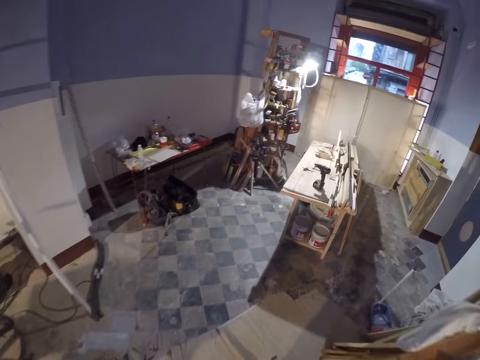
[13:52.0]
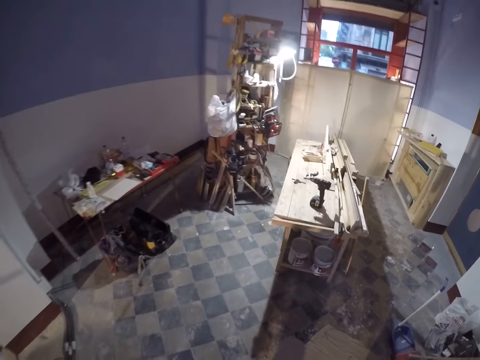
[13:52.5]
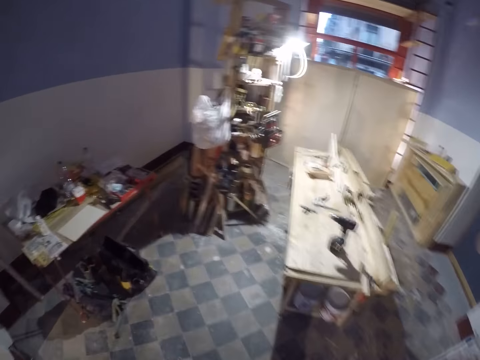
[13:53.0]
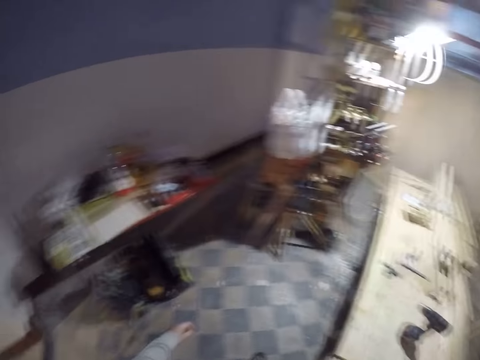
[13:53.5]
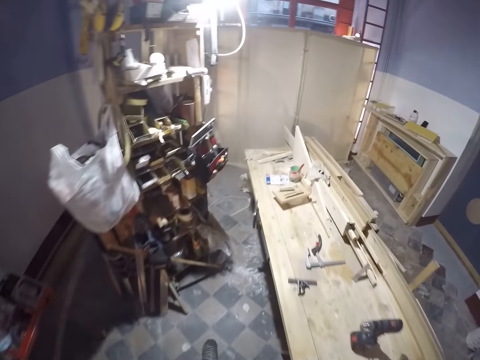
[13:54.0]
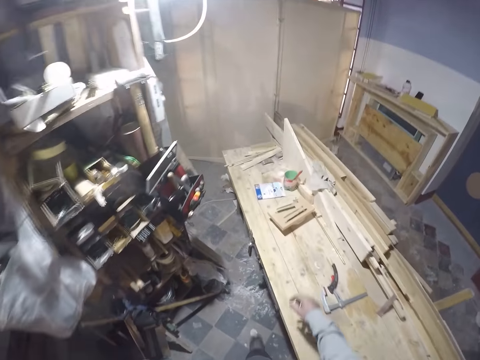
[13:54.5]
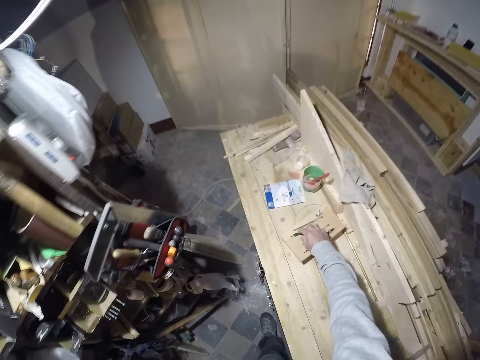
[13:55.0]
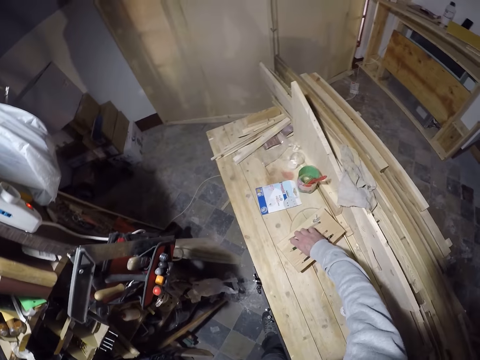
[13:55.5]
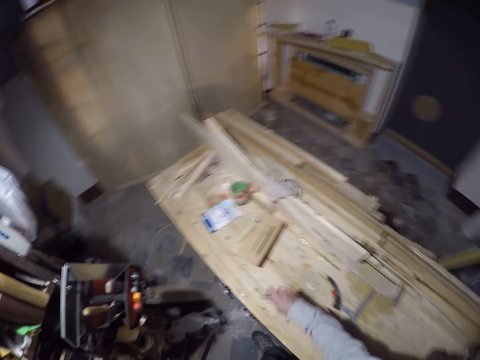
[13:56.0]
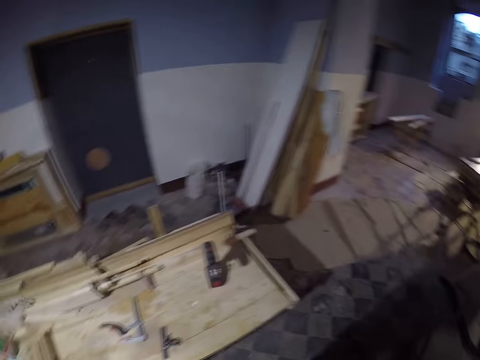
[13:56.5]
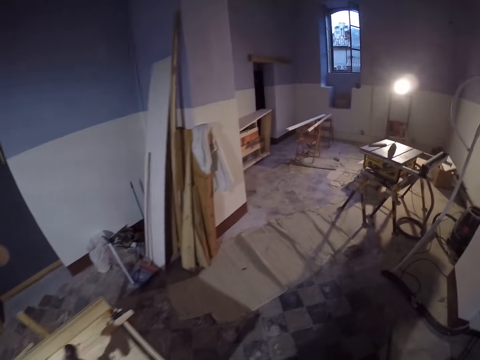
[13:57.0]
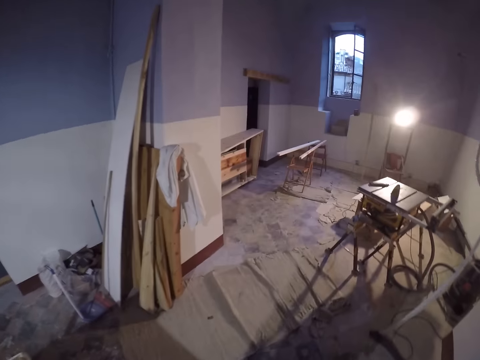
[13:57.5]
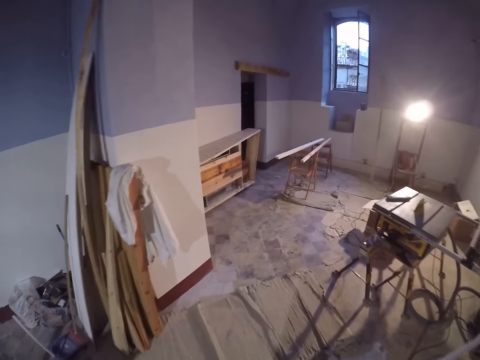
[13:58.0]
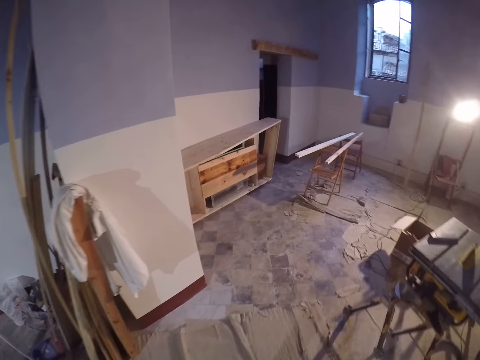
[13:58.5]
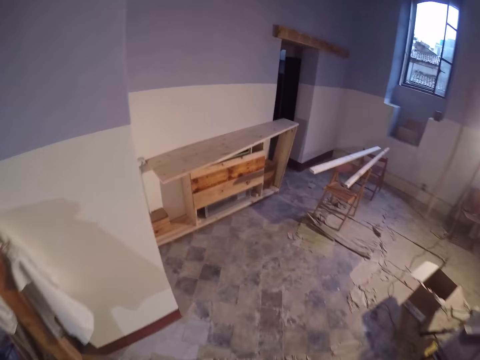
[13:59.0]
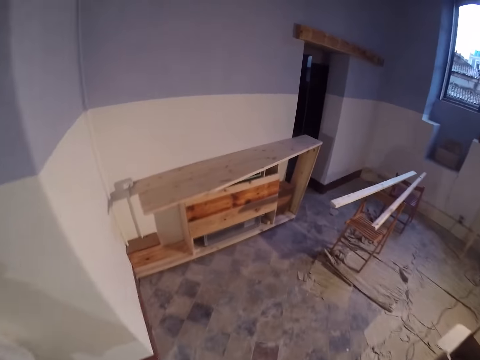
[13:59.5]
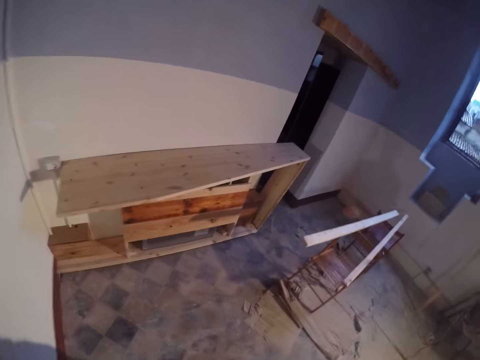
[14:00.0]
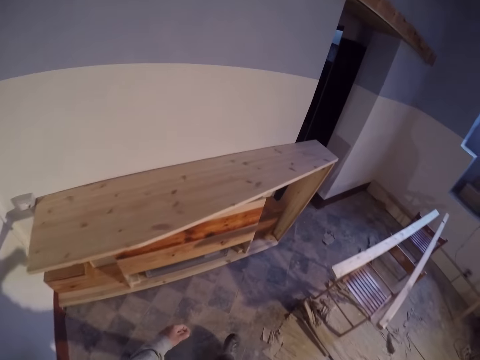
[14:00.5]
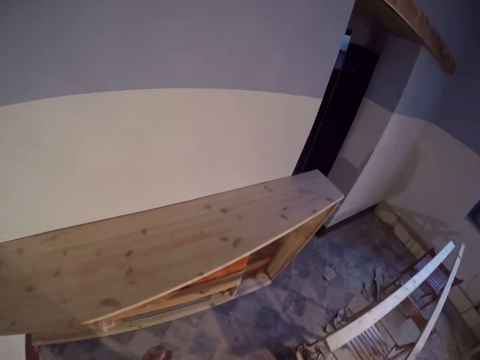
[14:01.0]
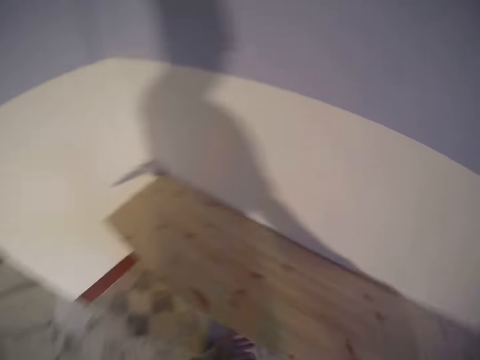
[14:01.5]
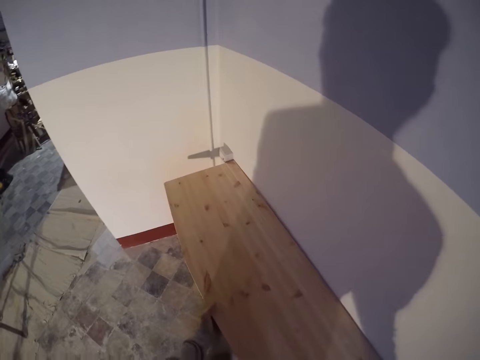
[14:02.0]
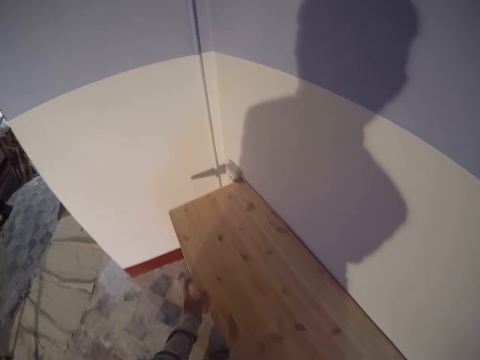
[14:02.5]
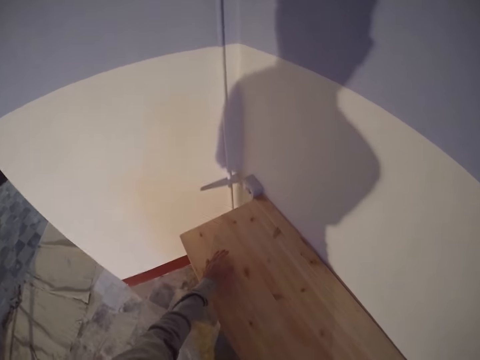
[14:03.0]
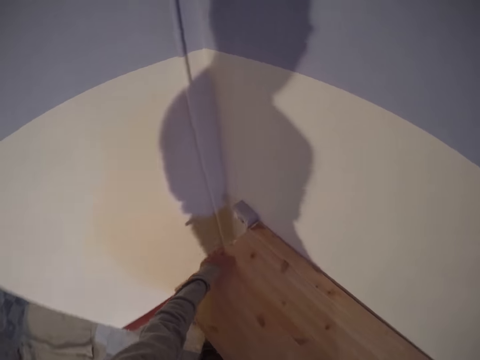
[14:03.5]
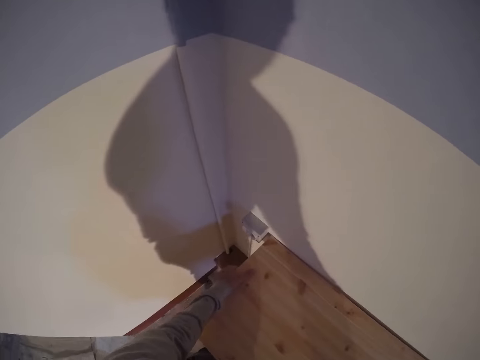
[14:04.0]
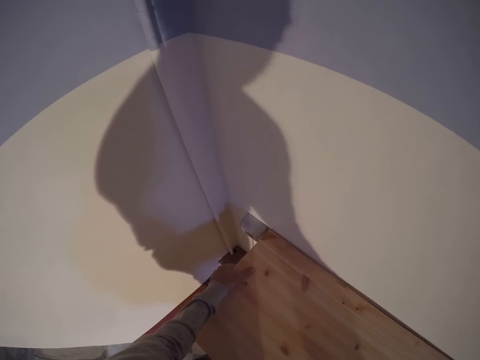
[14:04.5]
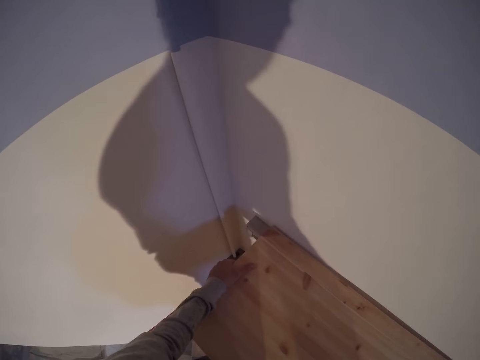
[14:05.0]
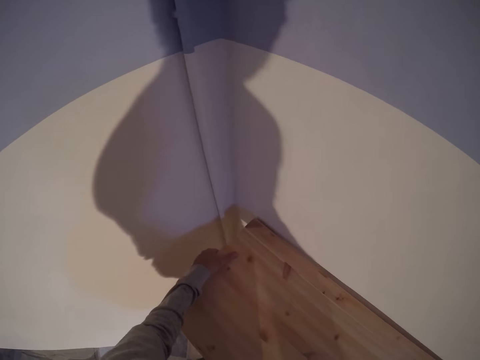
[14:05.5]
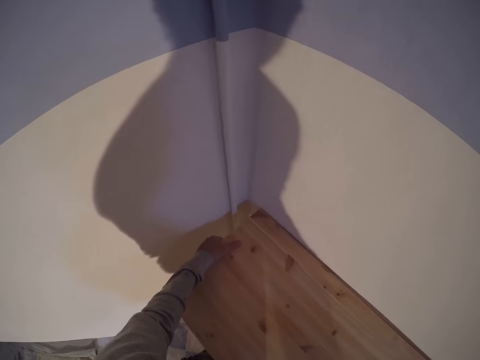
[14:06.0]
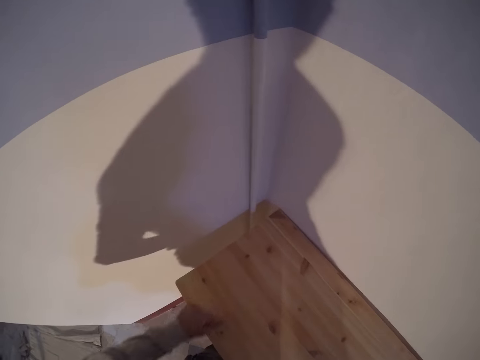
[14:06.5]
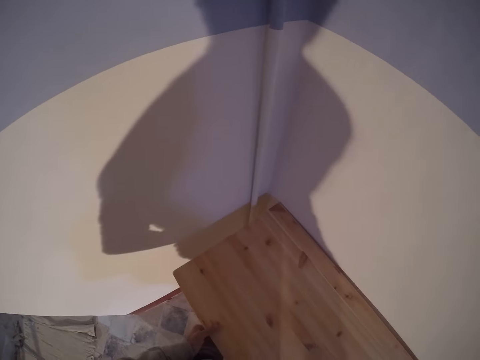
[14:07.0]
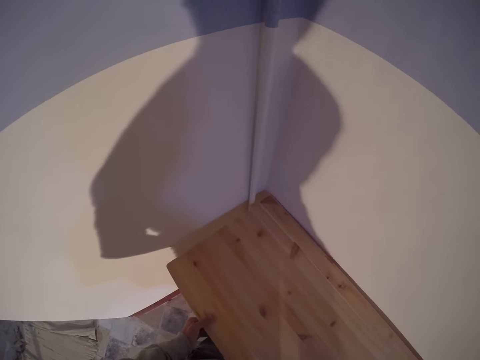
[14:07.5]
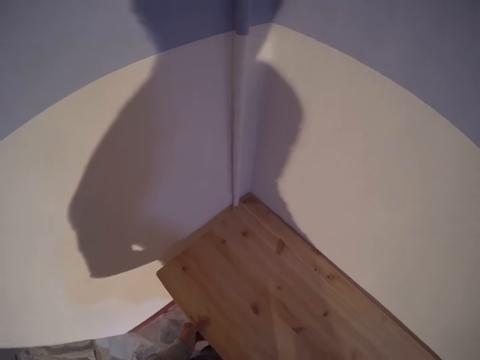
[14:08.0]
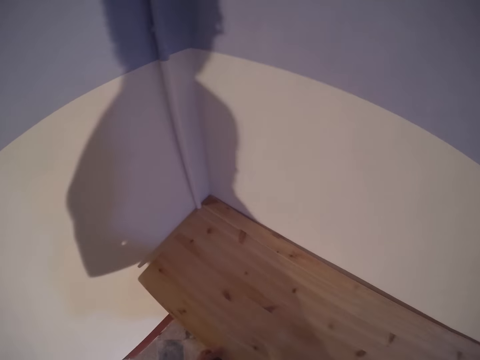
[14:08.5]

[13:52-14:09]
The camera wearer walks towards the workshop table. He picks up a pencil from the table with his right hand. He picks up a piece of wood. He walks back to the wood. He walks around the workshop. He adjusts the wood with both his hands. He holds a wooden TV stand and moves the wooden TV stand.

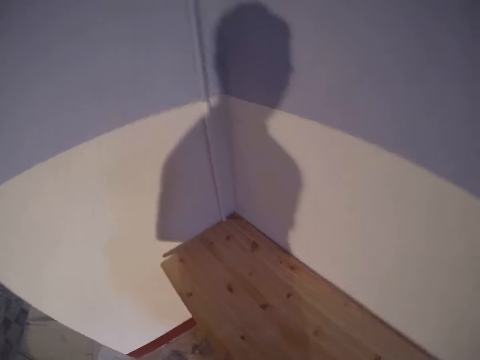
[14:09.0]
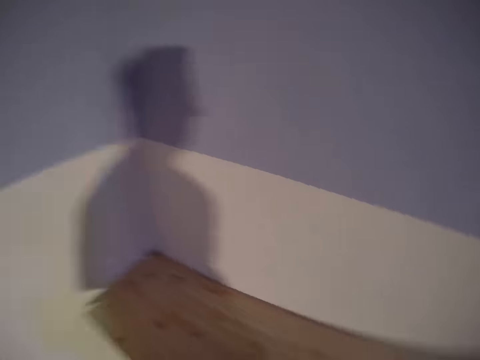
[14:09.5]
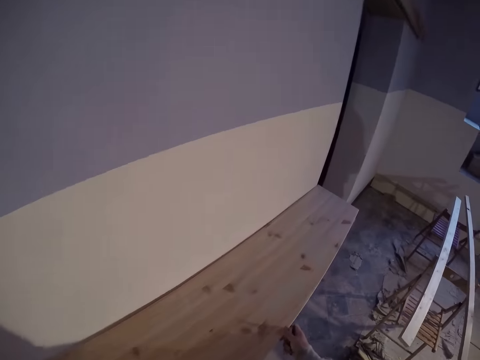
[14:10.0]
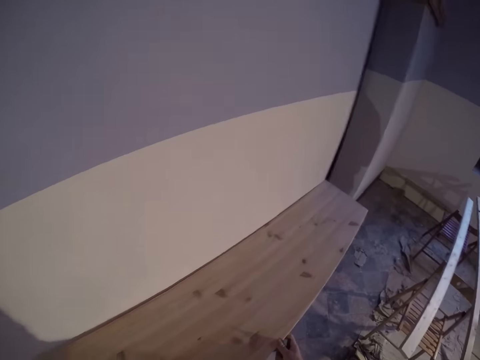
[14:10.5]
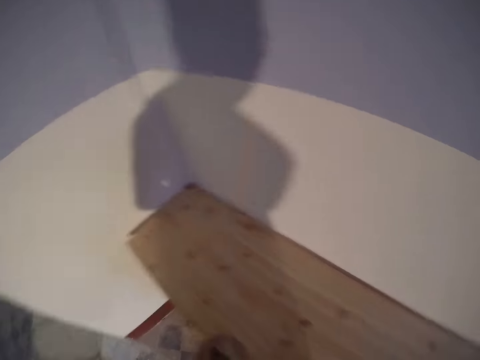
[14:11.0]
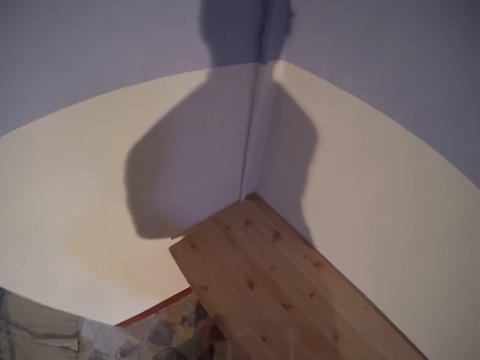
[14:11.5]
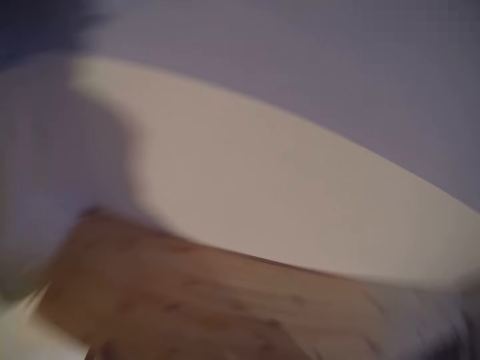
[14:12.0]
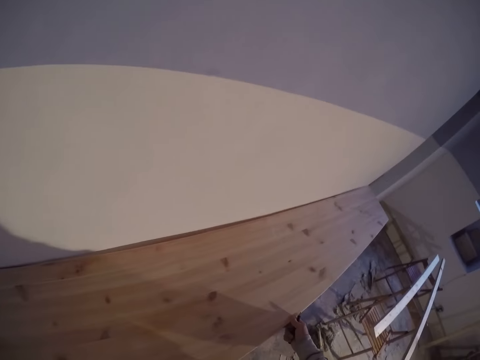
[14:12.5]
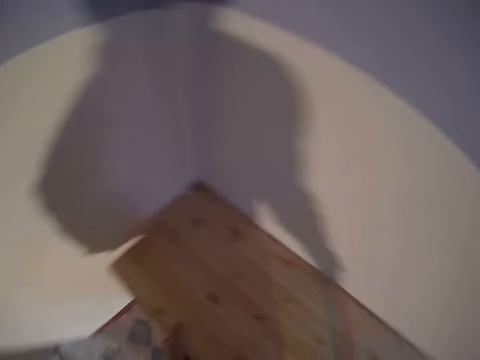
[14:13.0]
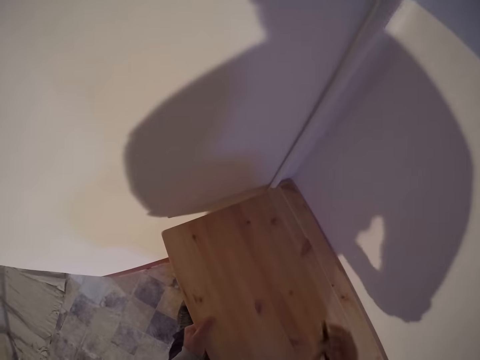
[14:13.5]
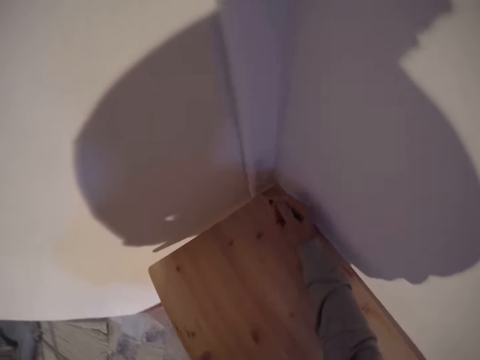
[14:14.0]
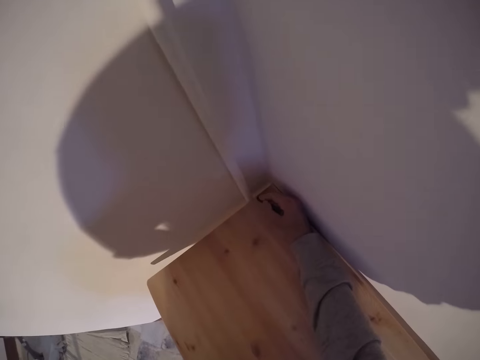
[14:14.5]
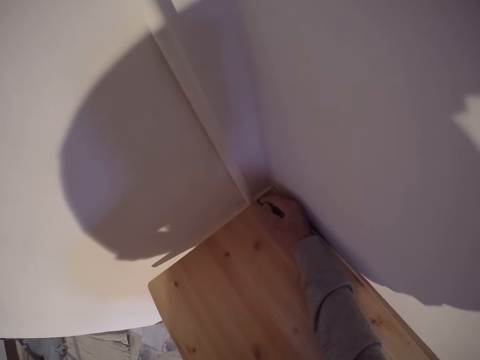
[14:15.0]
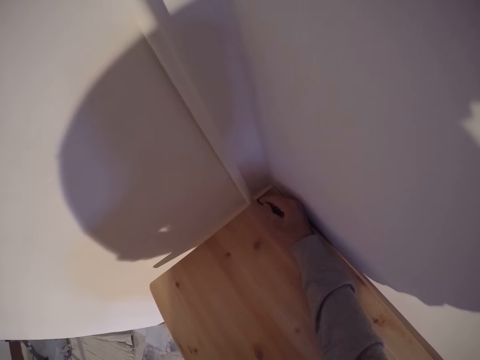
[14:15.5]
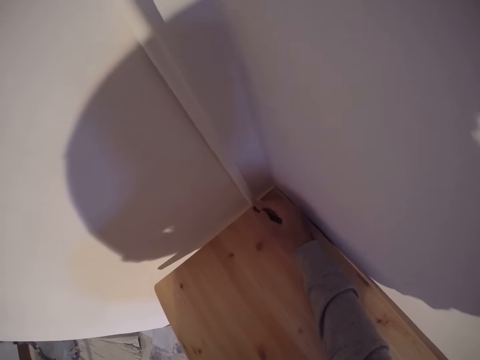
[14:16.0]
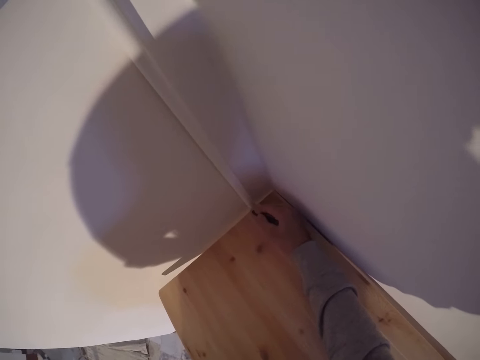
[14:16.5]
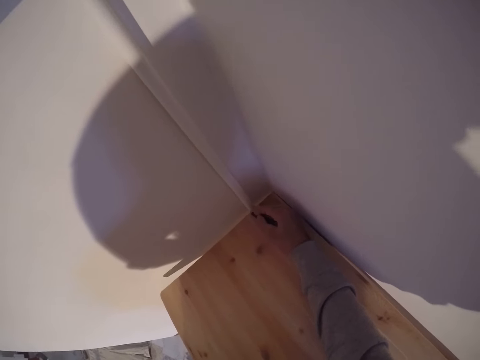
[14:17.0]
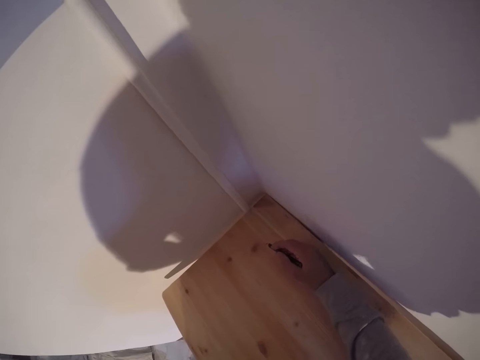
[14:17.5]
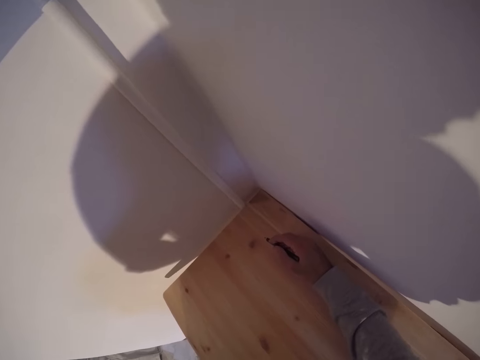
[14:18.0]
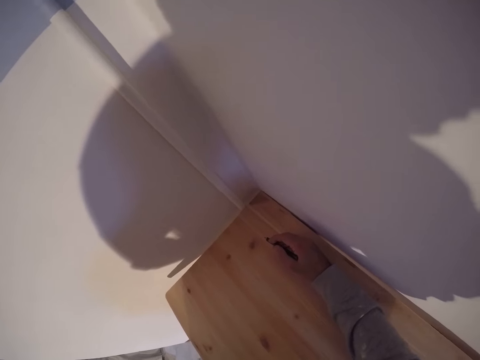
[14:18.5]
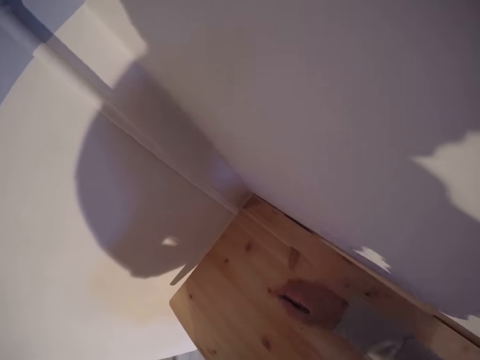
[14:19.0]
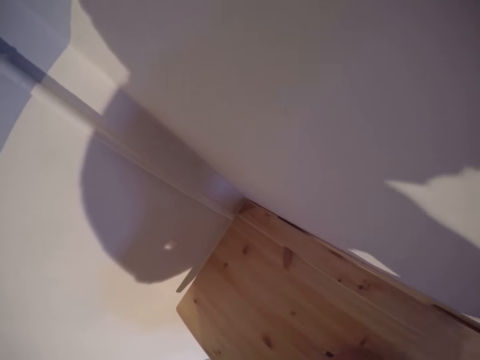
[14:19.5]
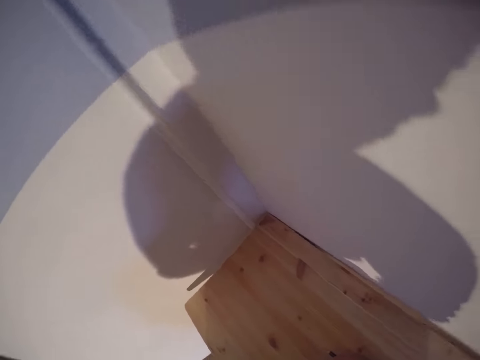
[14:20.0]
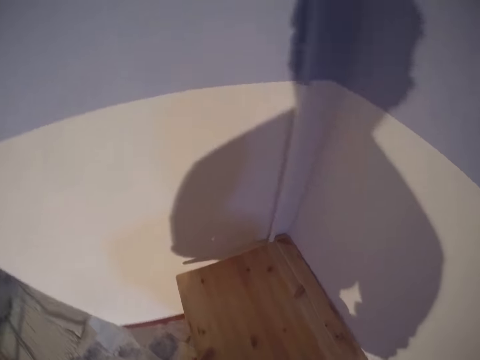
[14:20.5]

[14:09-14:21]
The camera wearer marks some measurement on the wood with the pencil.
